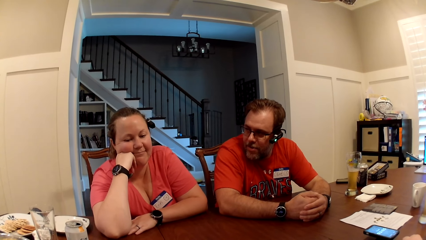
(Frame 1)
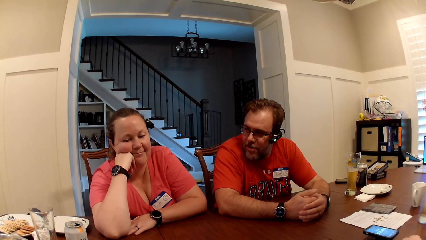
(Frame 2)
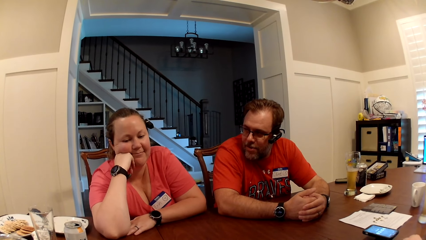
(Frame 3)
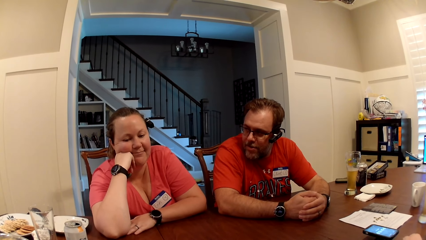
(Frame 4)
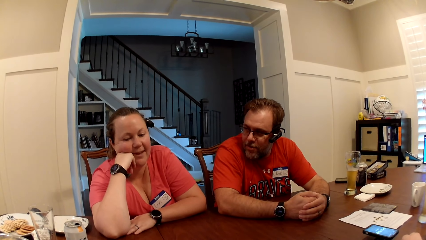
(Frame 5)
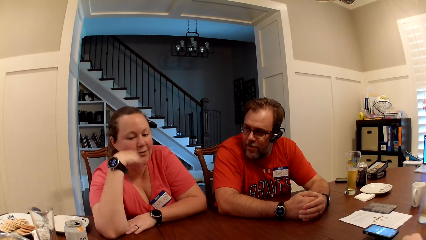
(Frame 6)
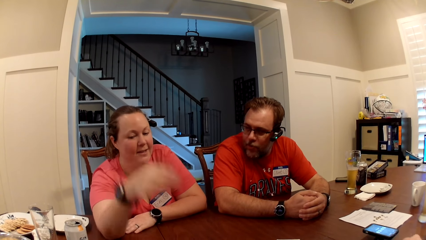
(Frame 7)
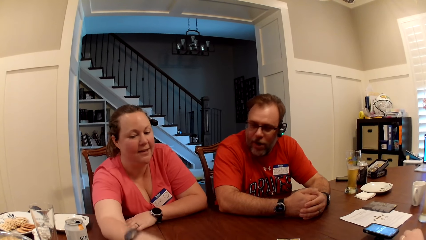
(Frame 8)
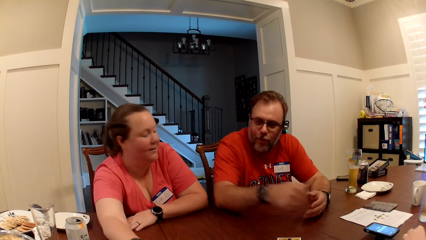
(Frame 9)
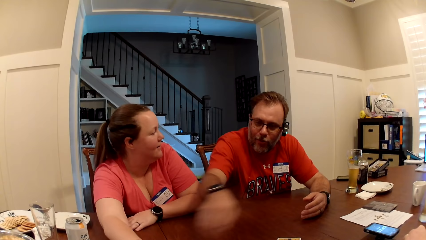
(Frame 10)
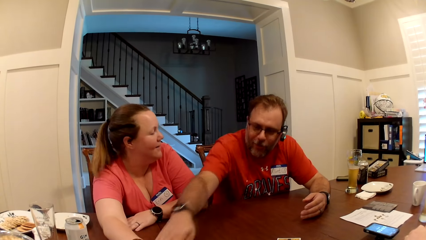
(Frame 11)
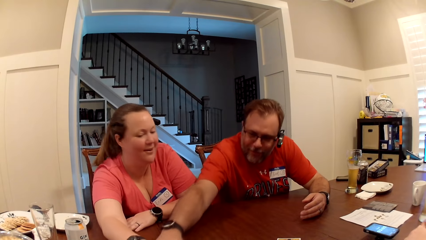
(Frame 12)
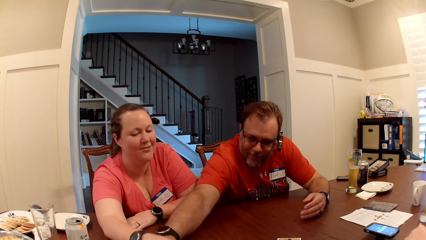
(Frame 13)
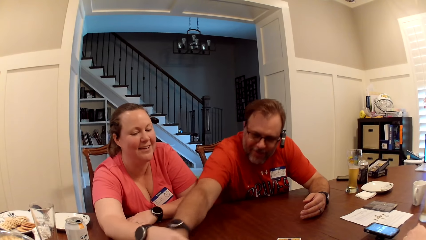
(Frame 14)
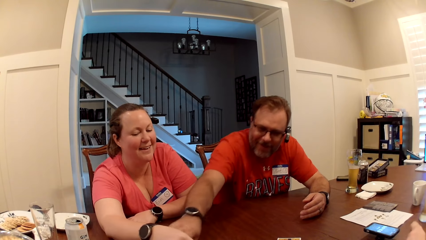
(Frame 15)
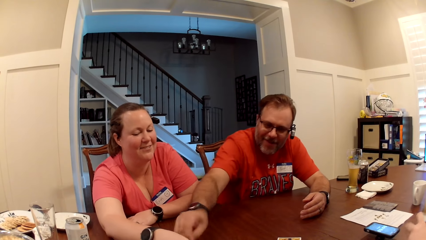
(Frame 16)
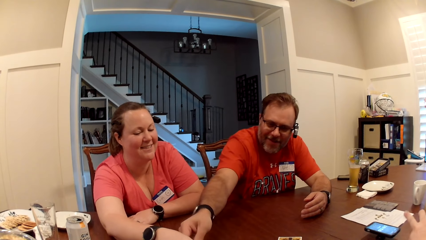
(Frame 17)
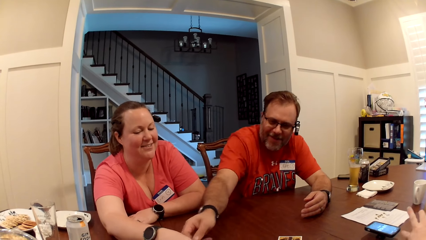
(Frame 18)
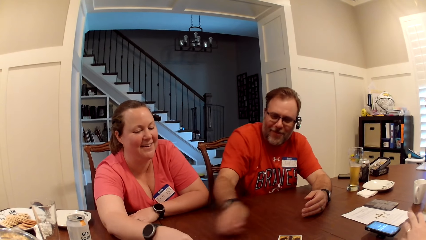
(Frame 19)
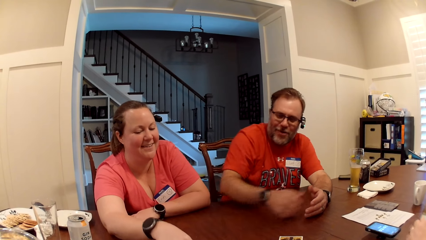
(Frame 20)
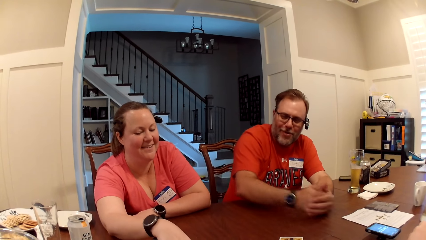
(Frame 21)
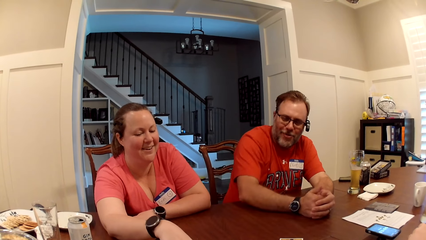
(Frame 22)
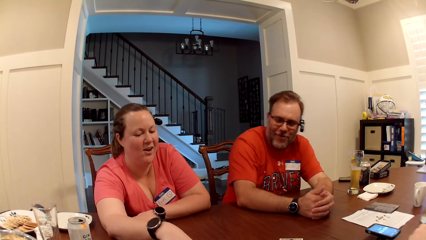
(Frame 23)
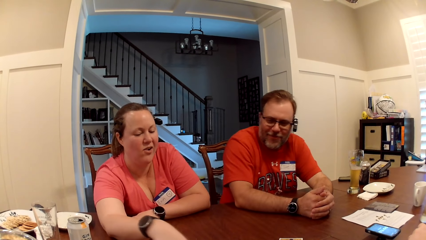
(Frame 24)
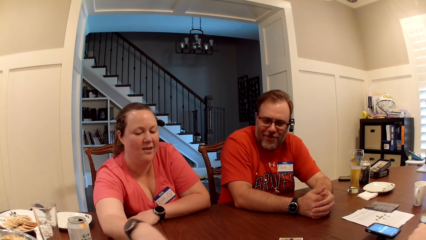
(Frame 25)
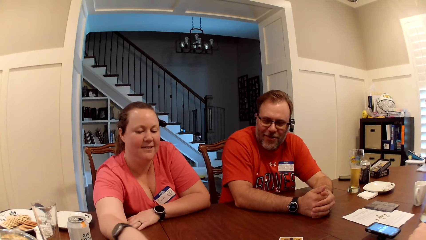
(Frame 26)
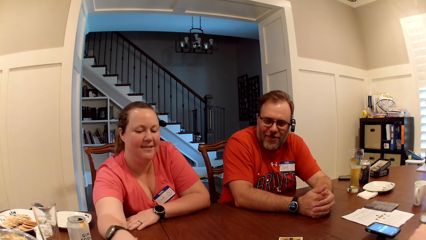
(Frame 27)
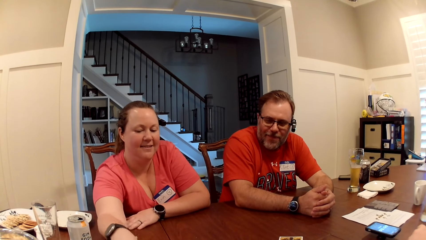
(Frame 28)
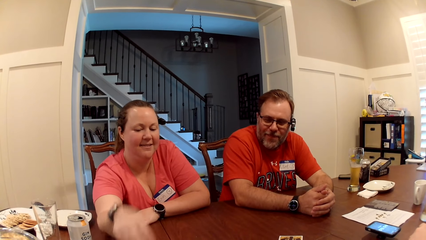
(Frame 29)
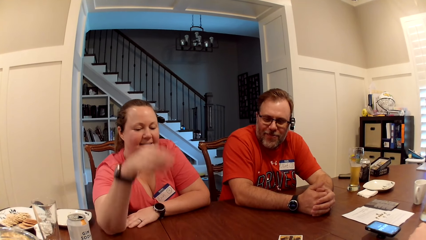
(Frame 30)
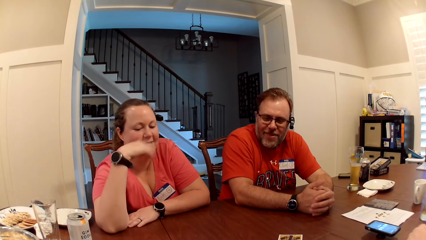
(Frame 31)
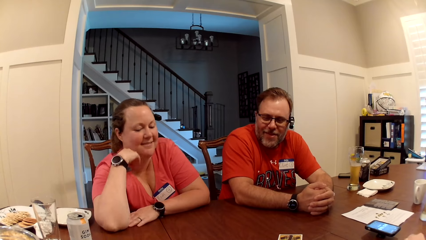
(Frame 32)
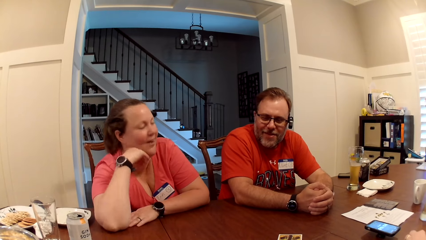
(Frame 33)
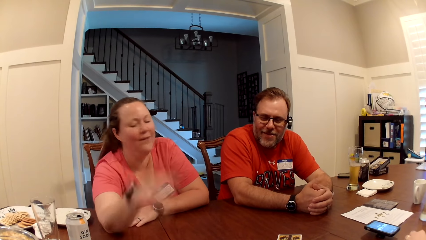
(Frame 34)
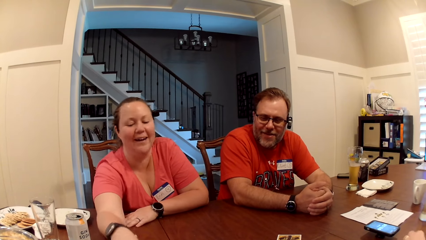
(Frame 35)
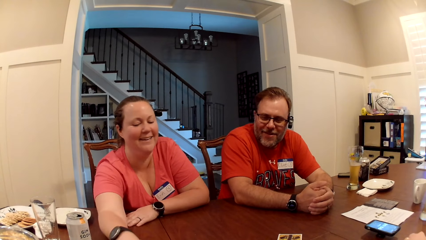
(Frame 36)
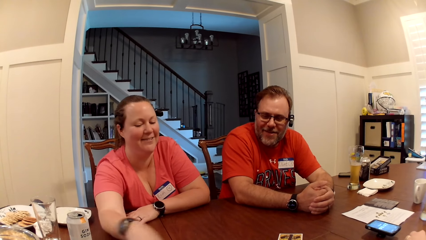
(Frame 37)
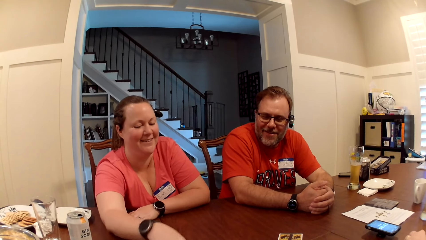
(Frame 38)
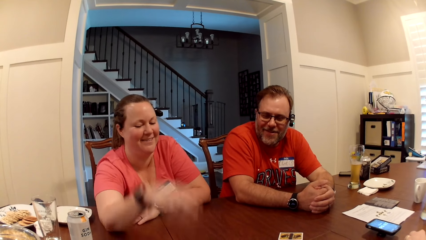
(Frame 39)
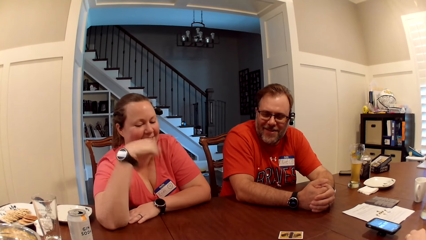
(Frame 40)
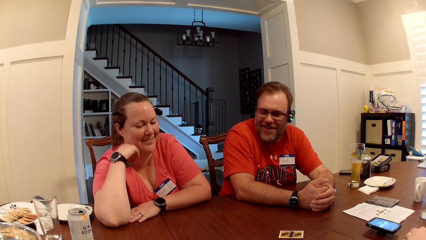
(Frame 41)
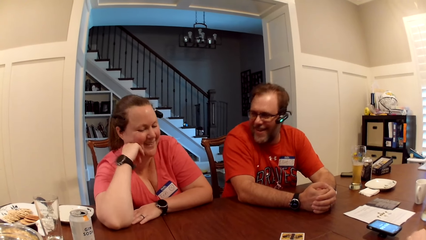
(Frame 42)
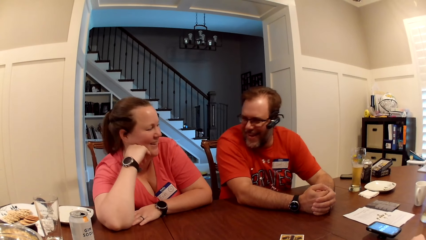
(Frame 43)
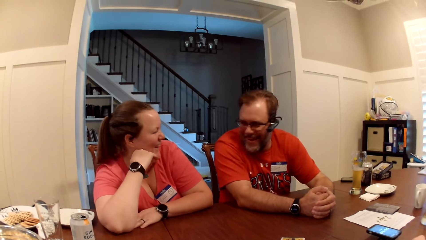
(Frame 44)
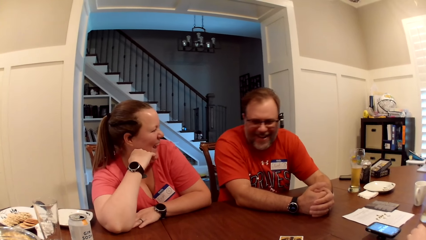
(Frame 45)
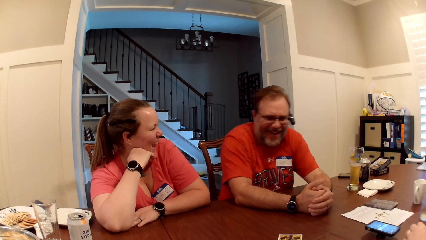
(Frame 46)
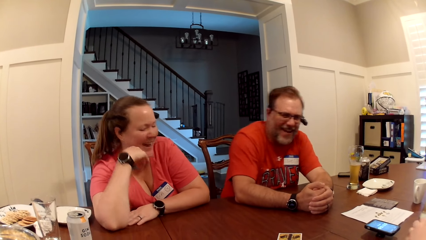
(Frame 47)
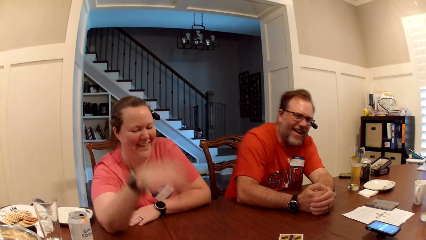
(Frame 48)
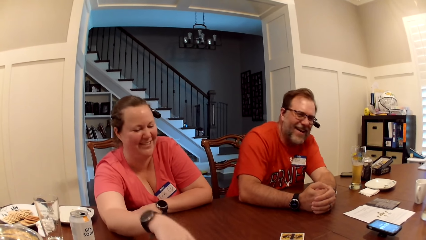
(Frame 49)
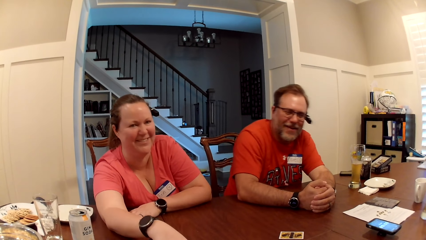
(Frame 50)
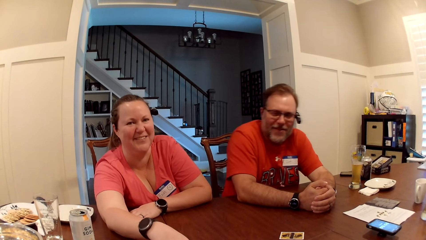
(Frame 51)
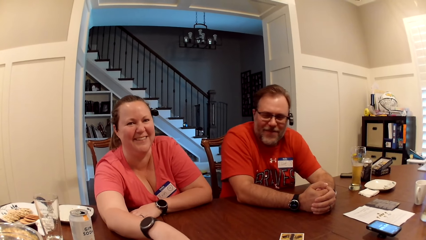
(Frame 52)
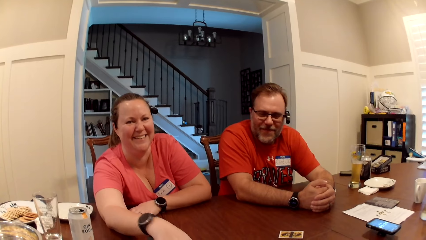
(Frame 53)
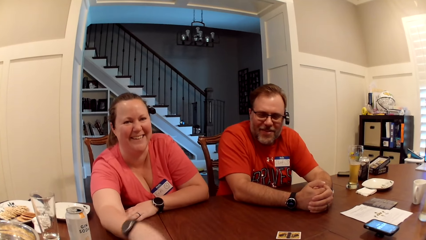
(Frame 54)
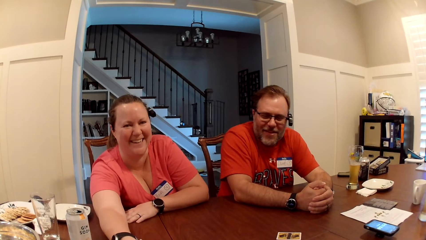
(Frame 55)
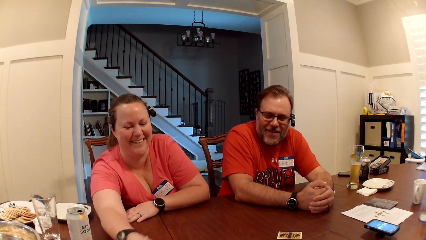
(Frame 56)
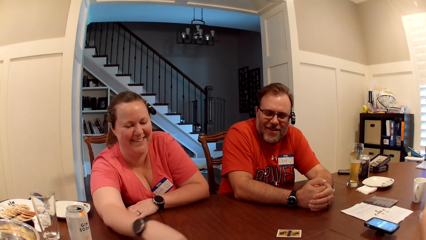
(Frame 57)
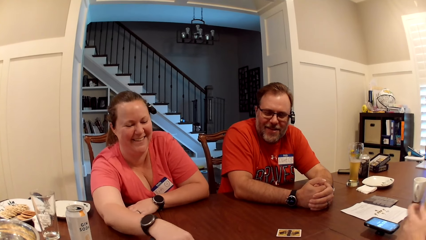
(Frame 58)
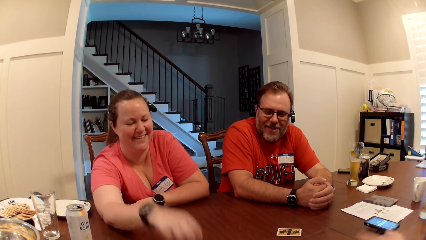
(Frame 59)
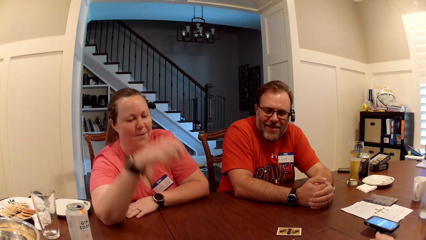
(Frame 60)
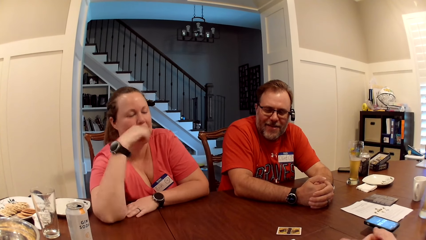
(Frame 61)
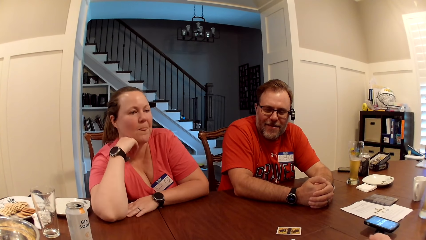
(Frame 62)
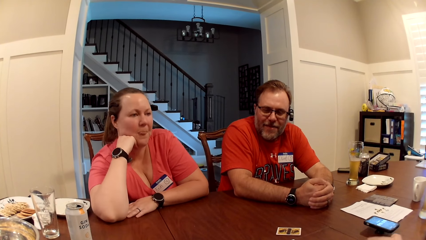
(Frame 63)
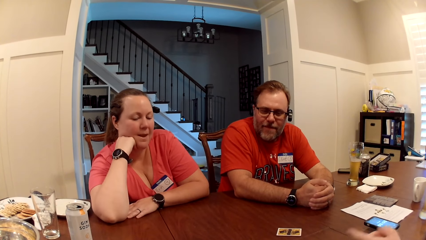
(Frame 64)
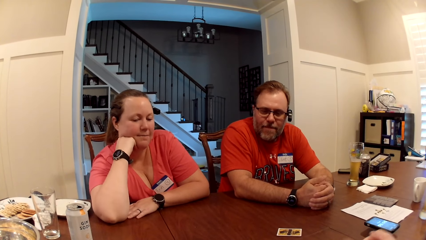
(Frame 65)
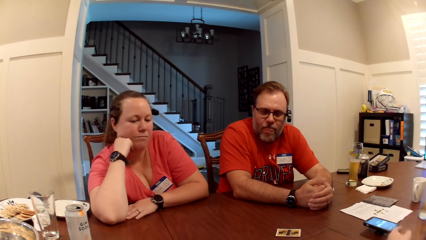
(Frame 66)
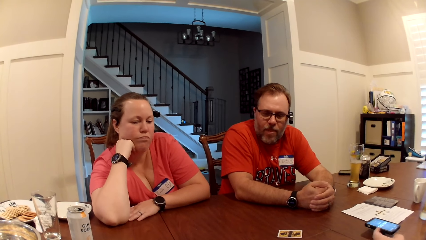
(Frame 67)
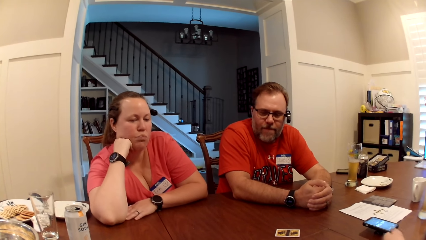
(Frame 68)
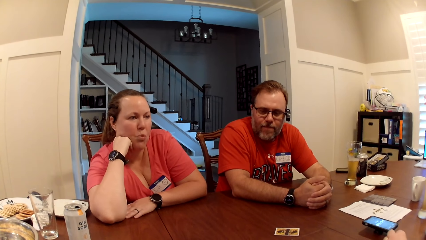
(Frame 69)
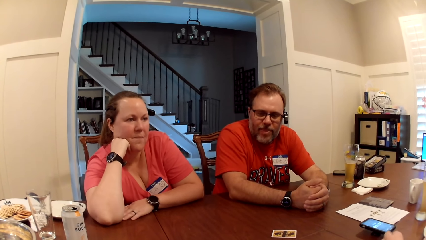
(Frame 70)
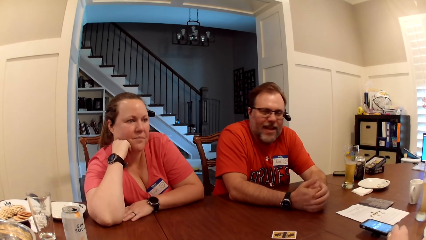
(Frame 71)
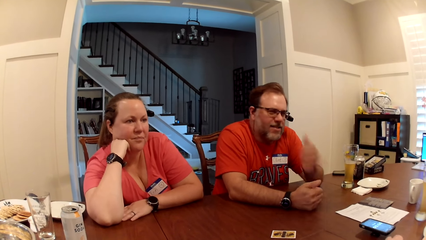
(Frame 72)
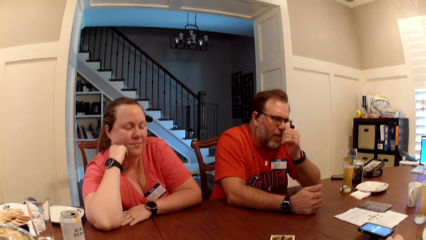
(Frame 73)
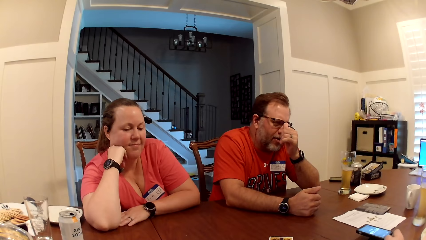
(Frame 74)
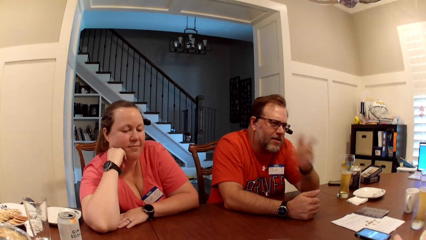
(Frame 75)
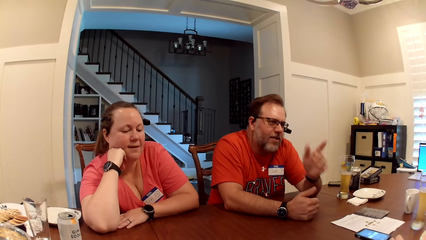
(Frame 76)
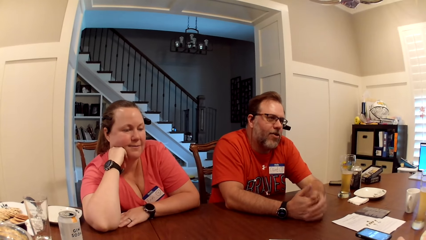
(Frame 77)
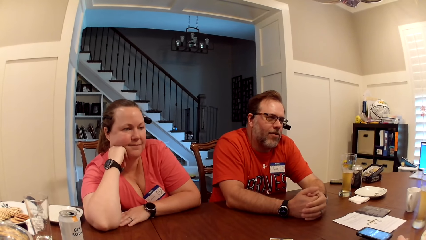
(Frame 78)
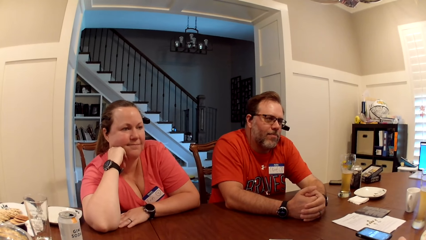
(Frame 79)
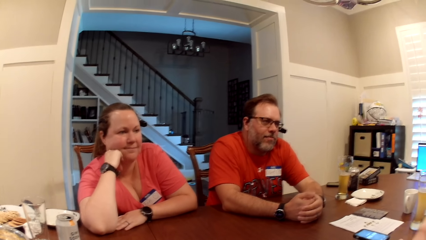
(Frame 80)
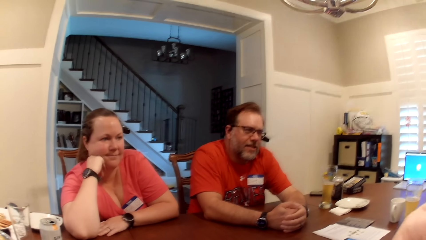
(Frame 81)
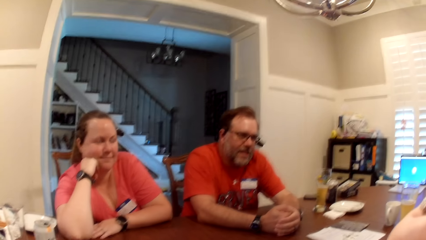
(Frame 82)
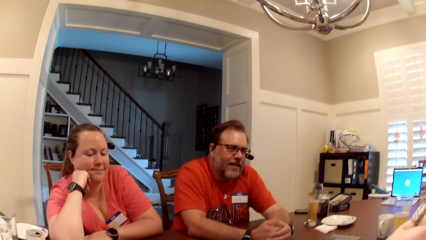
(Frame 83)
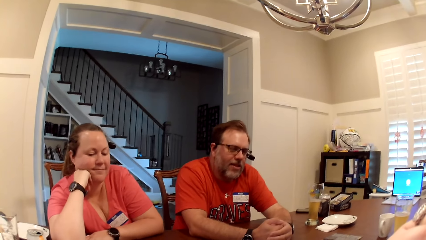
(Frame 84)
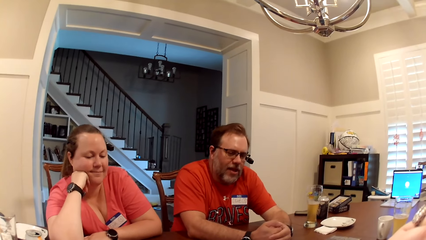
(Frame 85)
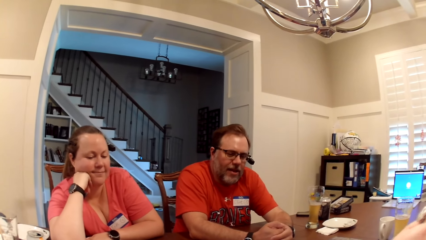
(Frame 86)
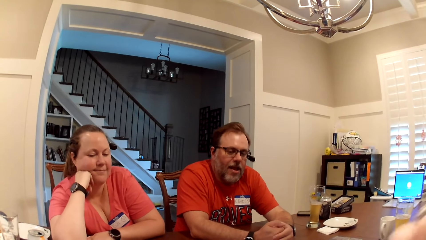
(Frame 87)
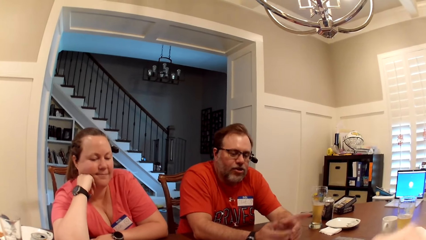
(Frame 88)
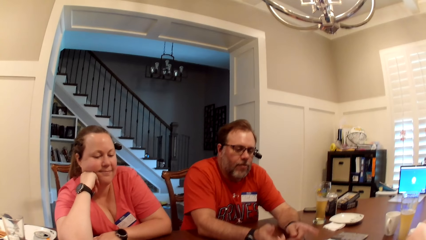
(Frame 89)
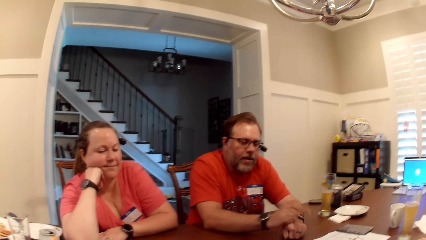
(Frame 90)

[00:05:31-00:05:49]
A man moves something. The man stretches his right hand across the table. A lady moves something on the table. The camera wearer looks around. The lady stretches her right hand across the table. The lady moves something on the table. The camera wearer looks around. The lady touches something. The camera wearer looks around.
